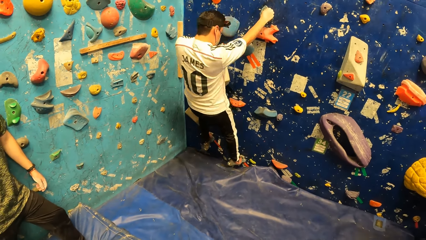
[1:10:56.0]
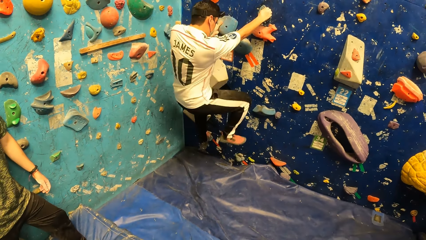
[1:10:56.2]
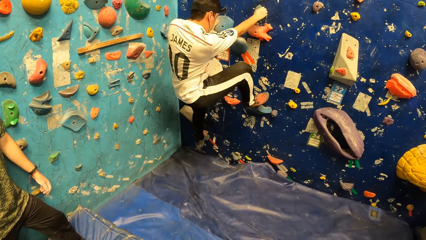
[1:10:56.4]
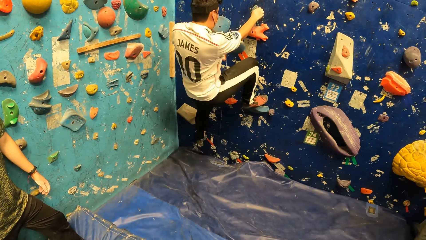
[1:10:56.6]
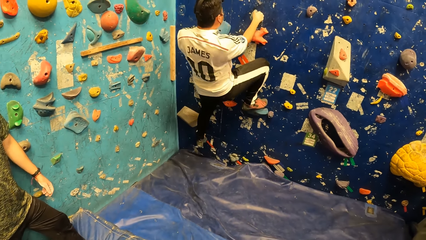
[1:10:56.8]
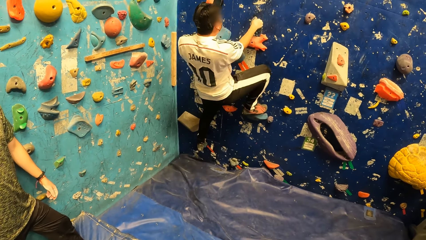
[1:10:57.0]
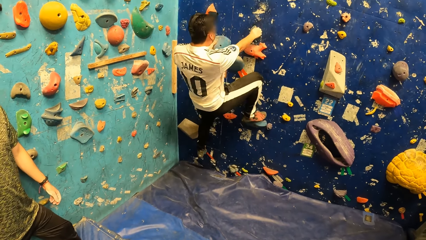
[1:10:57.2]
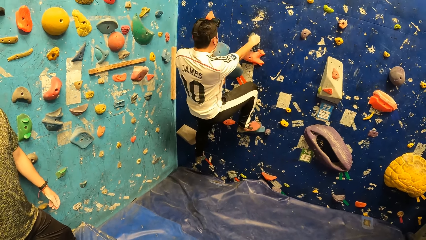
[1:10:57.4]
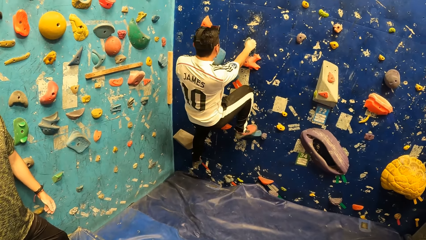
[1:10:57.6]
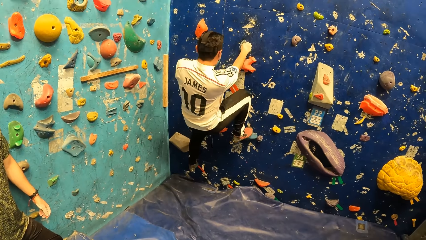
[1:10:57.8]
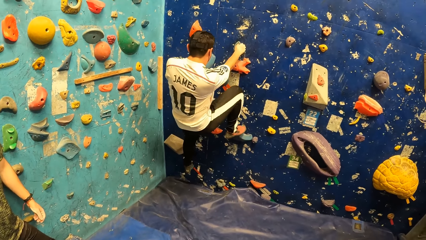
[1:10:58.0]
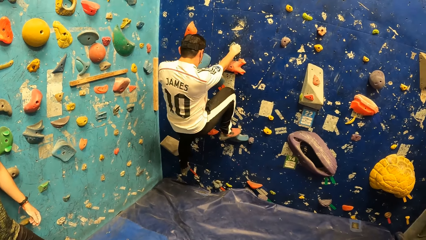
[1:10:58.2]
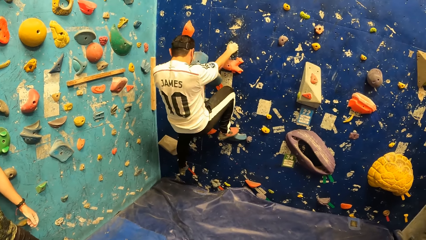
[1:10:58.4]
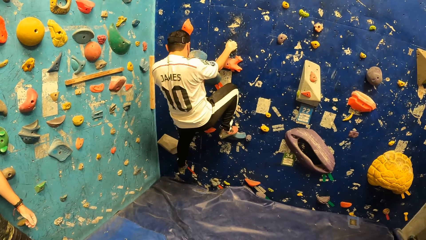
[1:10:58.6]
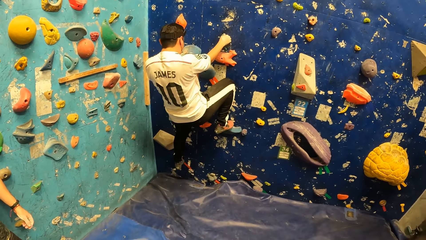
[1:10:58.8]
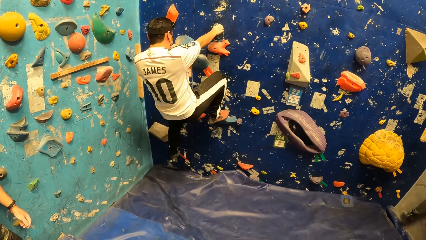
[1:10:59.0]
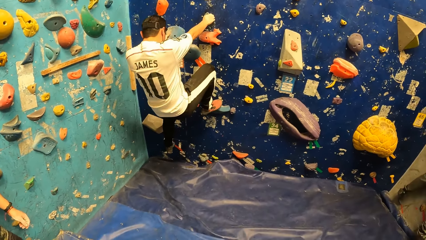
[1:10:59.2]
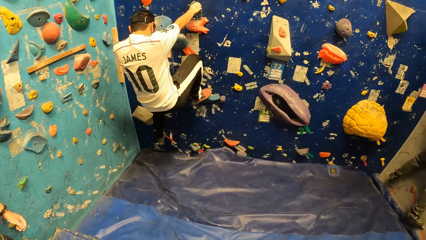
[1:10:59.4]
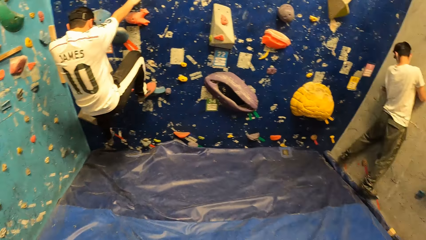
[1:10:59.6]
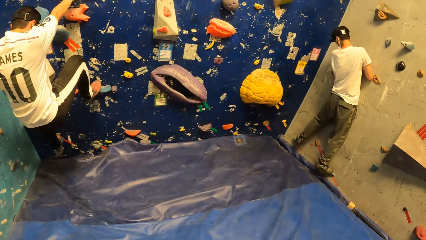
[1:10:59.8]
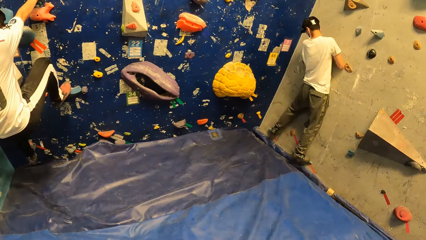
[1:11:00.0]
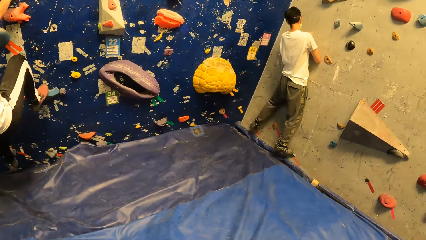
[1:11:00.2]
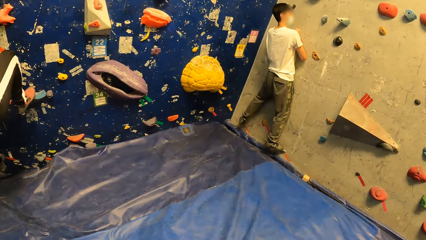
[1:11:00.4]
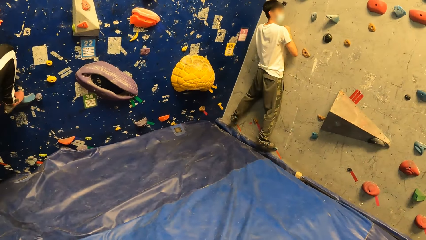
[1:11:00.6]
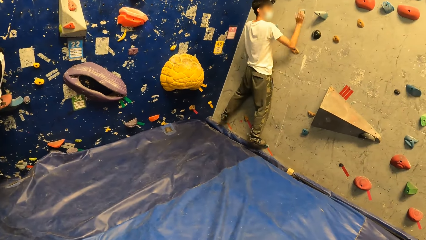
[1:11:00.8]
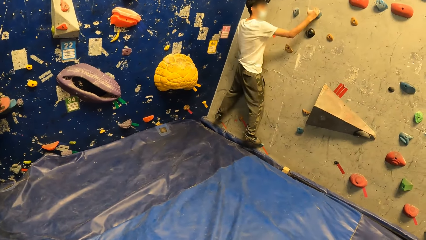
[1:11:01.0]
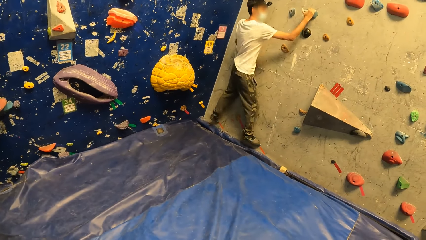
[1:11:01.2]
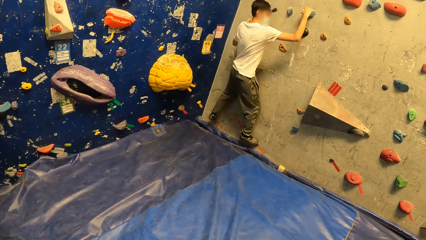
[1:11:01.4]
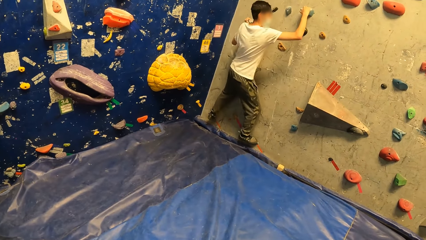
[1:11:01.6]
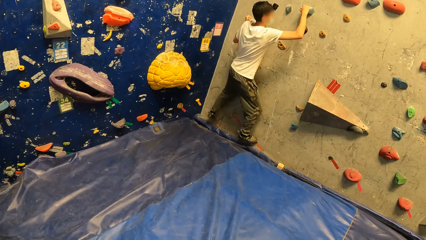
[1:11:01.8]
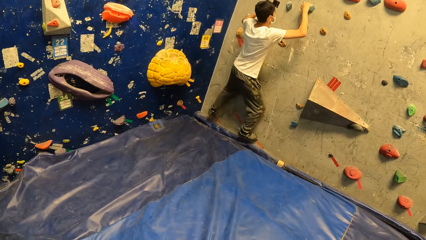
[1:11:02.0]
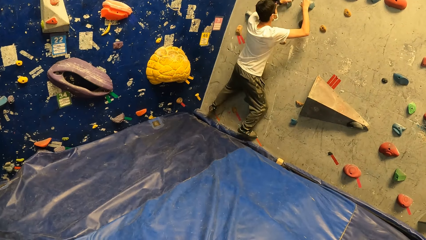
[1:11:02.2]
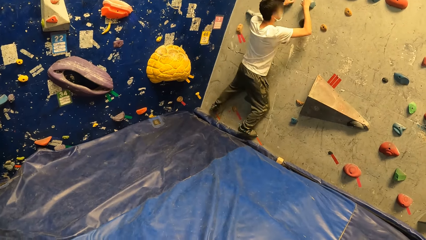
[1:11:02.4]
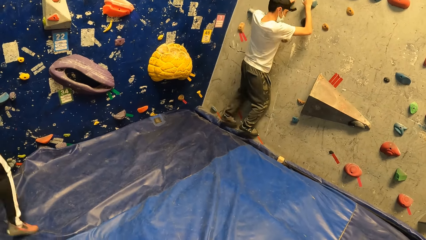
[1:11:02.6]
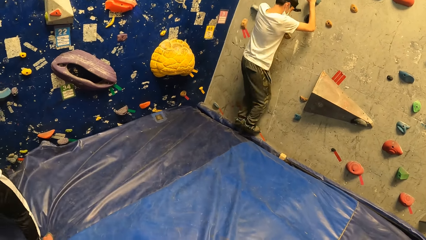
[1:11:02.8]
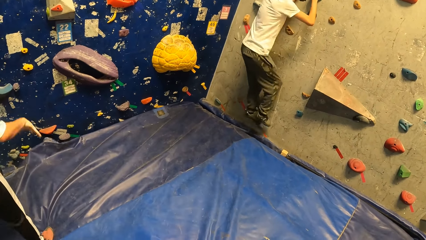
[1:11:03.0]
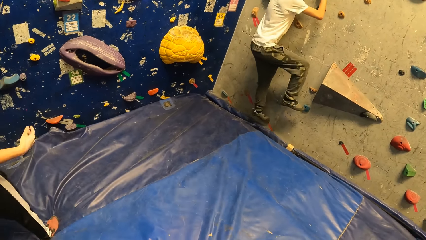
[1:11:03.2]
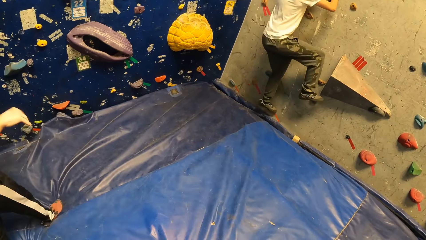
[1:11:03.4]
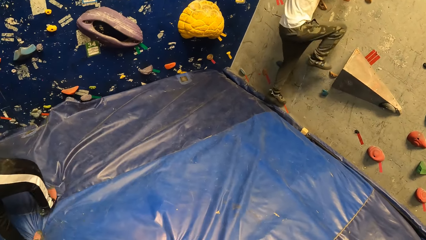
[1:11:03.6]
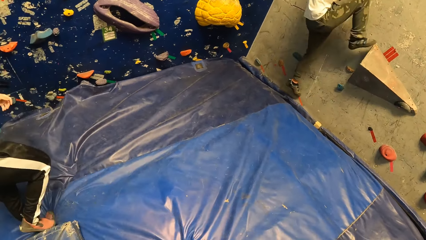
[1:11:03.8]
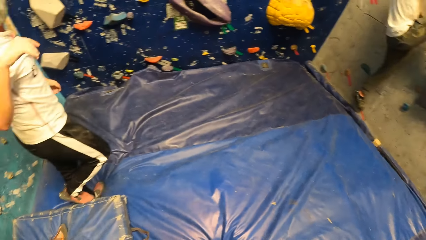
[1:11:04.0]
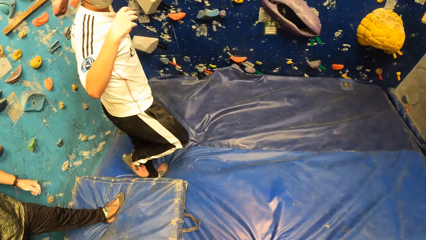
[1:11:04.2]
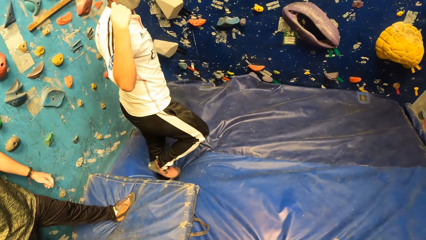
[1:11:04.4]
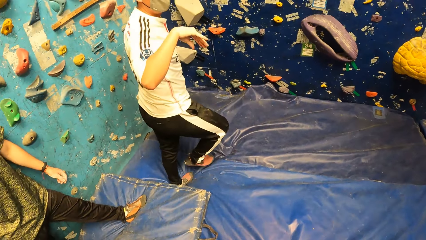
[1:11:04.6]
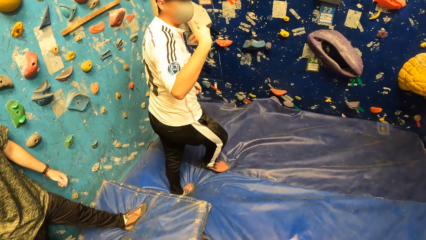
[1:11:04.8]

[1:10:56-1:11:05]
A man boulders the wall.

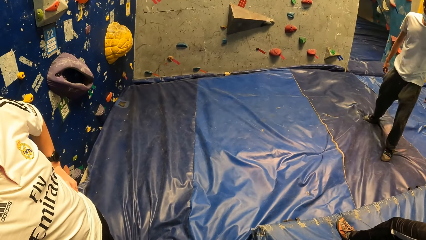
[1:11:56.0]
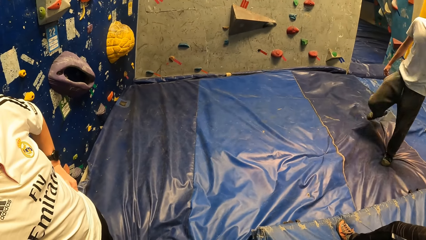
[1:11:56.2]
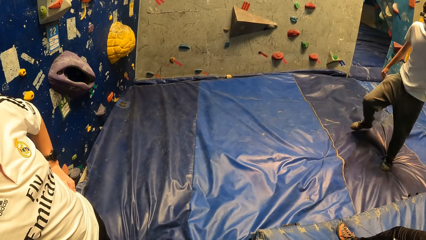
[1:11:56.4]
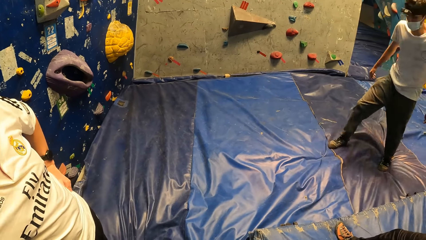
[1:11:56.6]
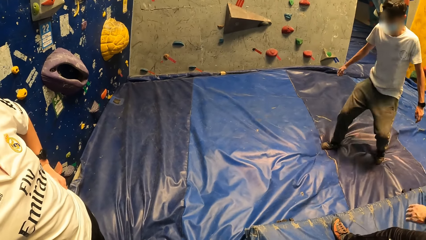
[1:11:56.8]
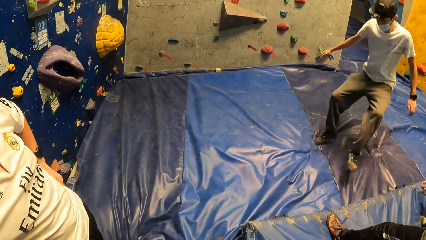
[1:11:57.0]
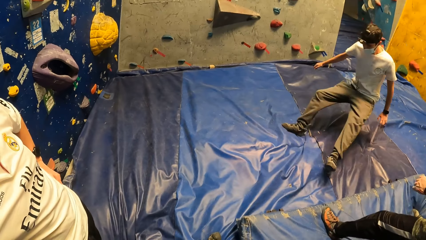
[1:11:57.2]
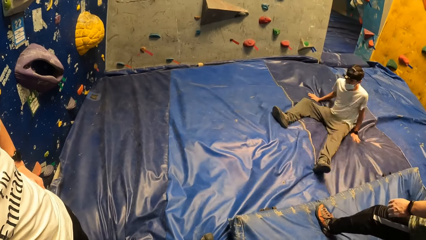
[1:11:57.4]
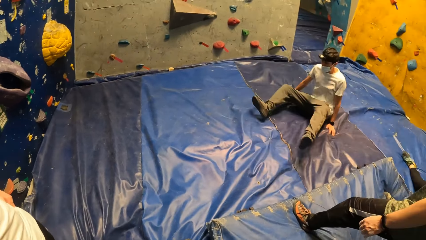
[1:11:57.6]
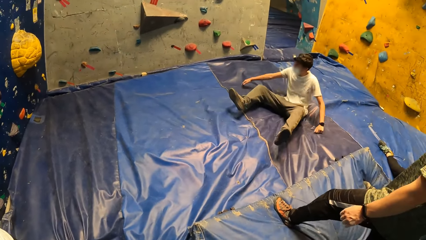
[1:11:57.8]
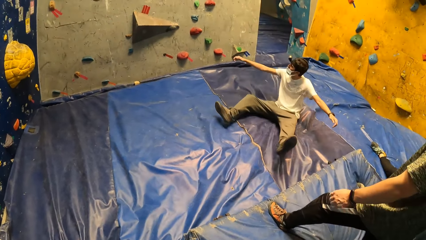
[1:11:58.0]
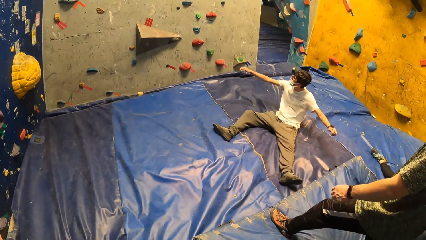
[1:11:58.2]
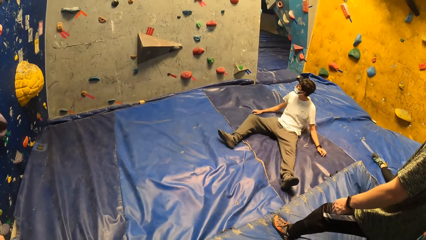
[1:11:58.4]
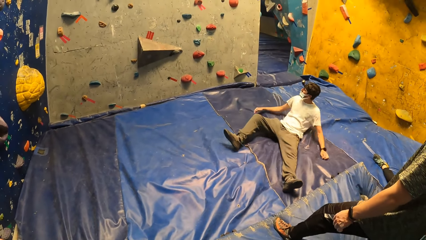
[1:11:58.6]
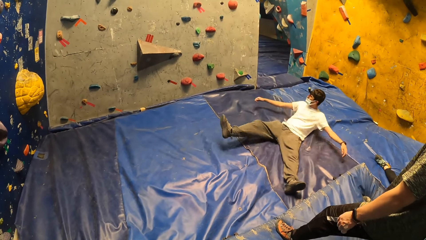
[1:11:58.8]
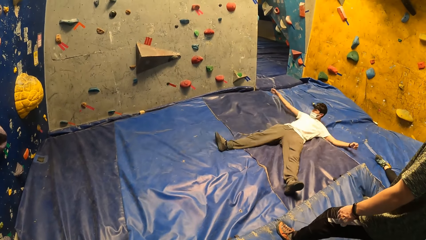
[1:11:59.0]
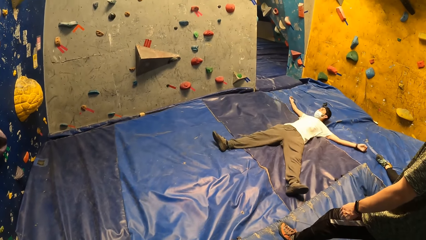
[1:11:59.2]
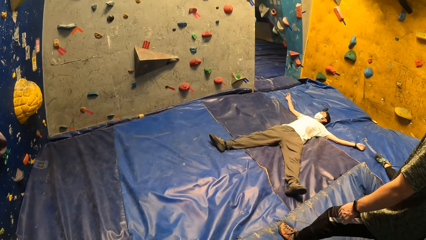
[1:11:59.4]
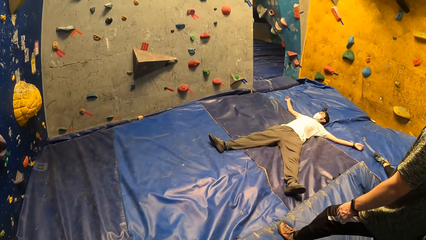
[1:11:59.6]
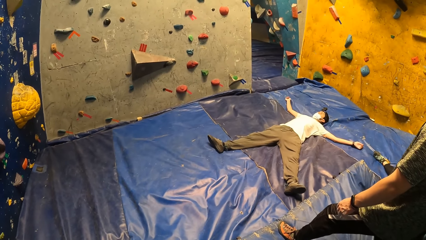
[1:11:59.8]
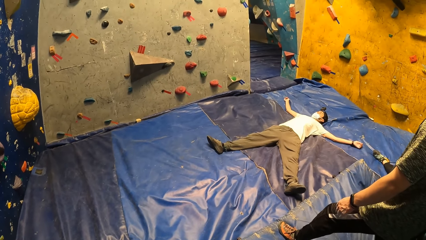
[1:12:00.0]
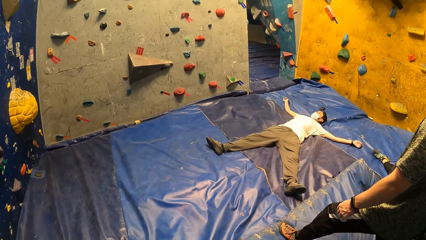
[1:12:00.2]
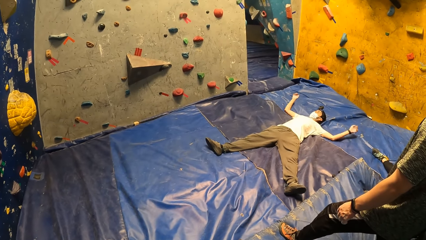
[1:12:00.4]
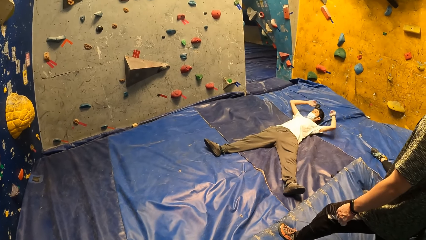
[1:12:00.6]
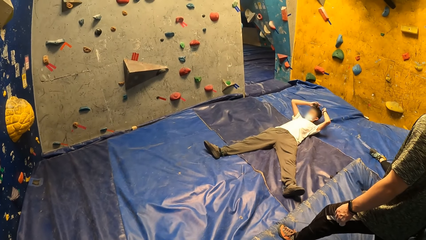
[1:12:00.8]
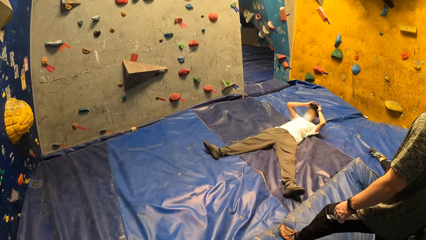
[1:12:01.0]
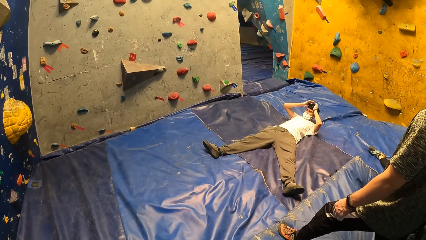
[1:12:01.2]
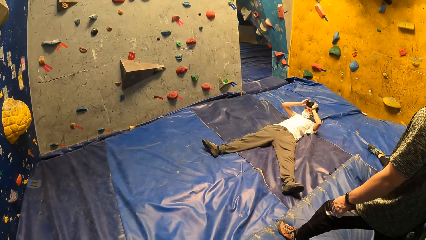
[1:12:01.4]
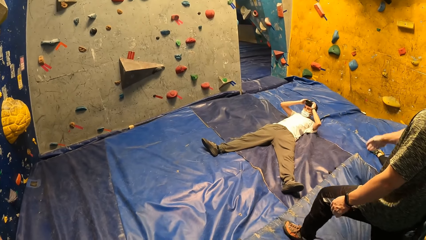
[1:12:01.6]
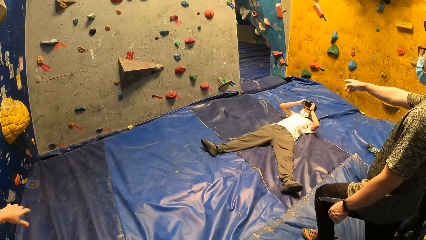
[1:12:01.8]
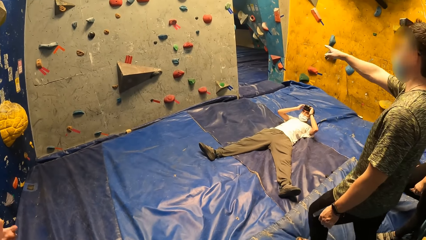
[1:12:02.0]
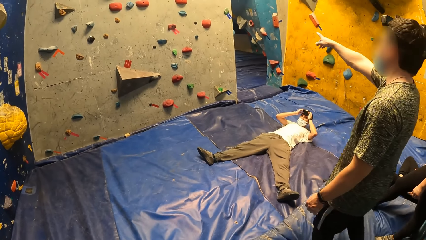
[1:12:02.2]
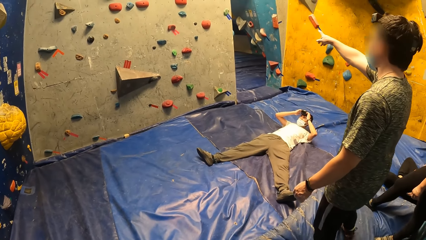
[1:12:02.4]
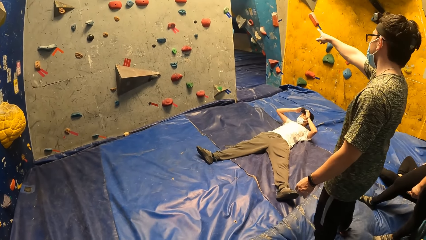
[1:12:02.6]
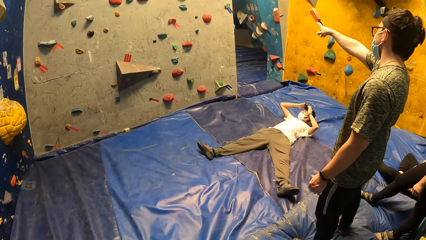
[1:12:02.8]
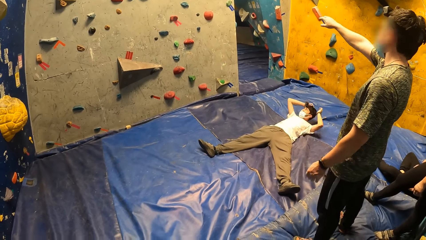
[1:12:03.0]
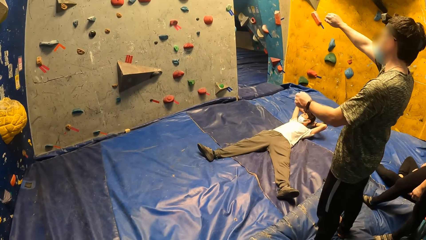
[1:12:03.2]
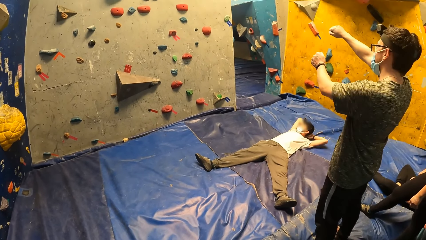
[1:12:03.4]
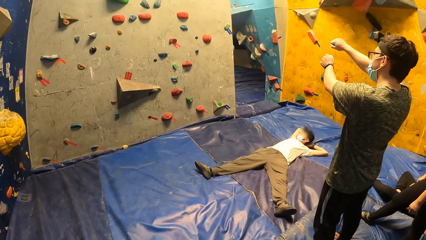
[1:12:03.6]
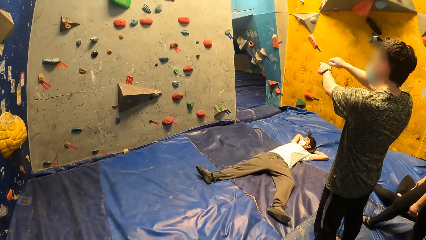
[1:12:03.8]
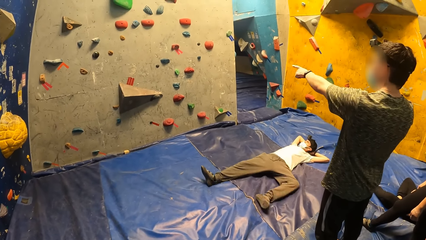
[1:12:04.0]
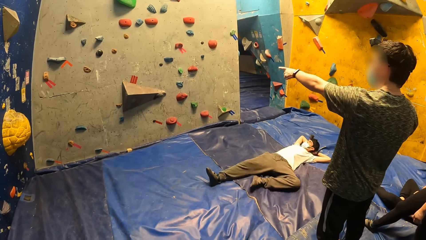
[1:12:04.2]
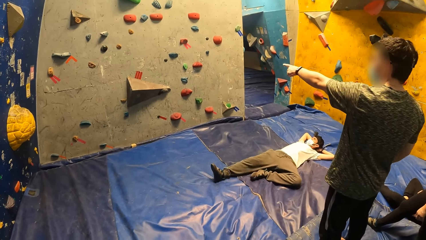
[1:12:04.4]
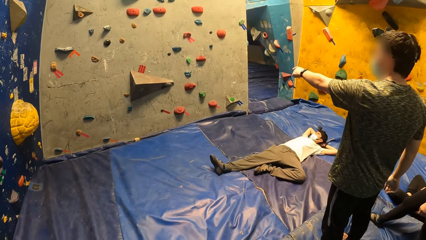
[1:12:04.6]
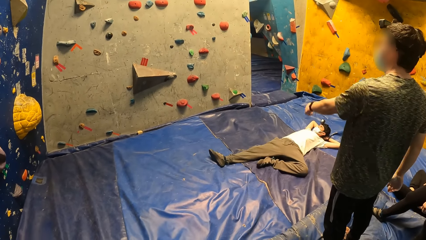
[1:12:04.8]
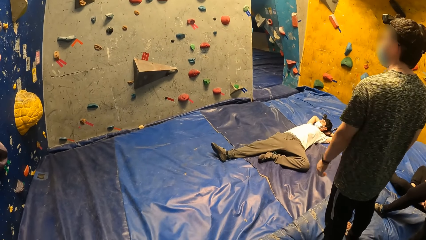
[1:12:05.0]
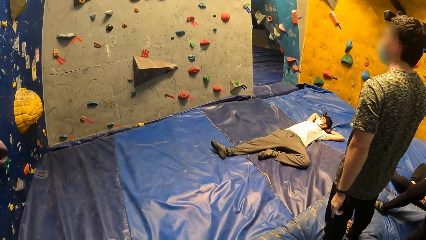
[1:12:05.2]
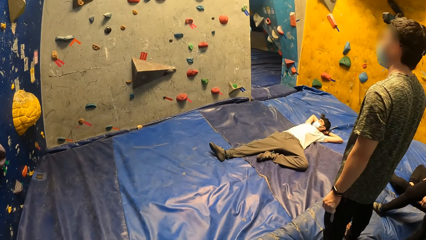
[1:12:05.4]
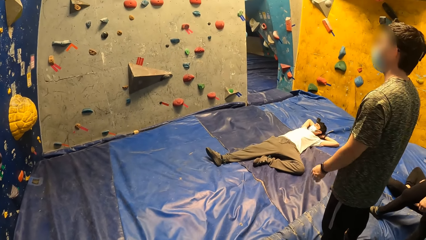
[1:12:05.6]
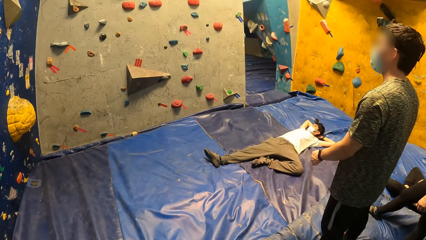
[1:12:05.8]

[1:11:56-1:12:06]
A man lies on a trampoline. The man adjusts the camera on his head with both hands. The camera wearer interacts with the group of people.
